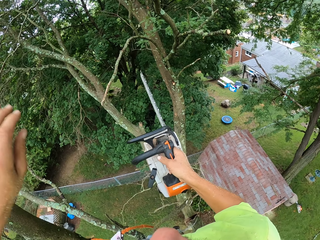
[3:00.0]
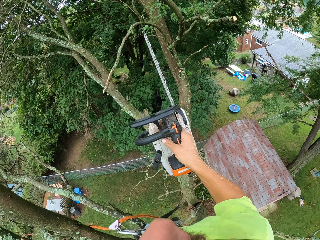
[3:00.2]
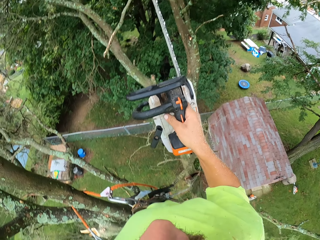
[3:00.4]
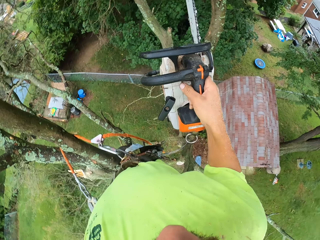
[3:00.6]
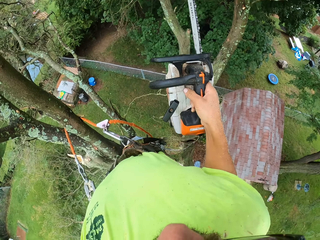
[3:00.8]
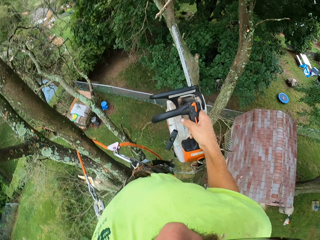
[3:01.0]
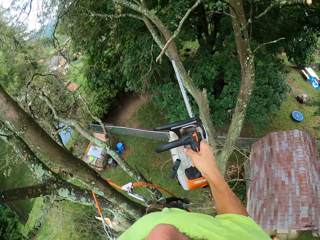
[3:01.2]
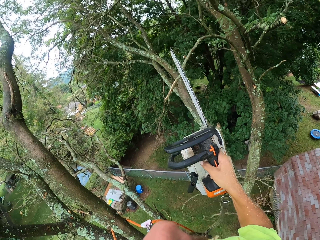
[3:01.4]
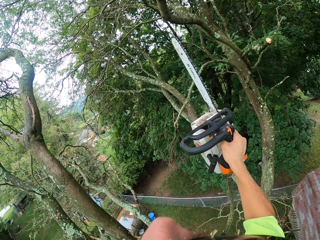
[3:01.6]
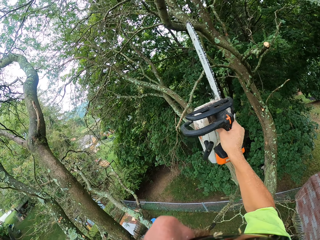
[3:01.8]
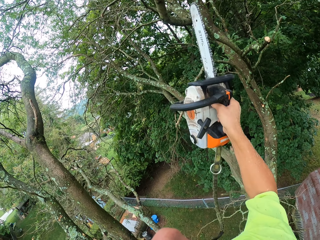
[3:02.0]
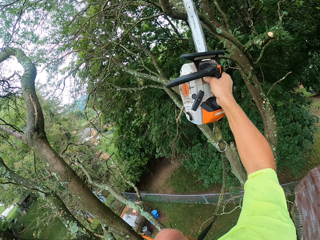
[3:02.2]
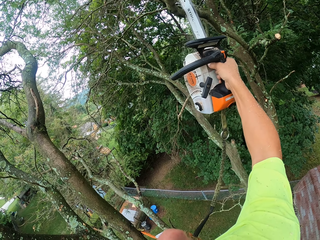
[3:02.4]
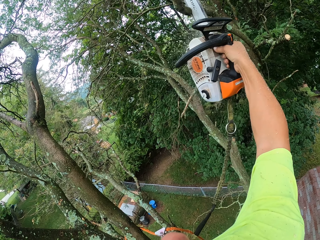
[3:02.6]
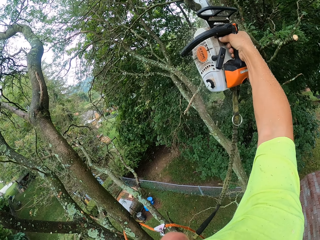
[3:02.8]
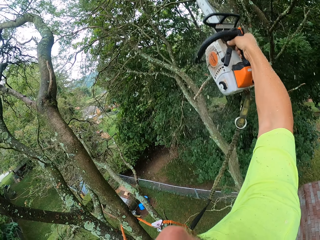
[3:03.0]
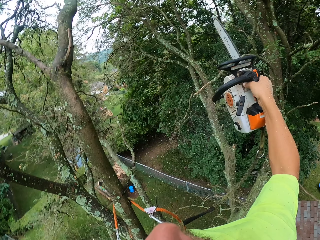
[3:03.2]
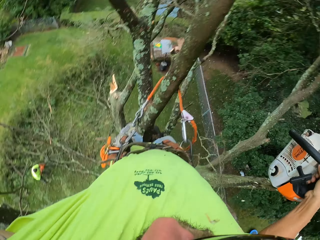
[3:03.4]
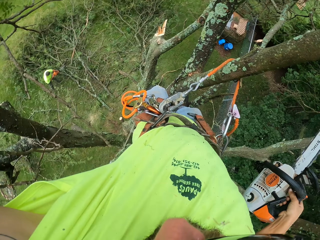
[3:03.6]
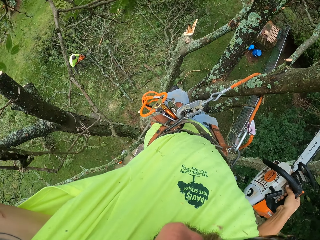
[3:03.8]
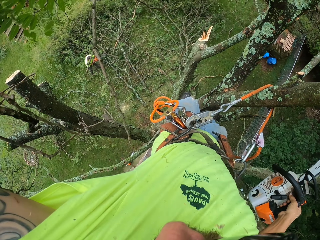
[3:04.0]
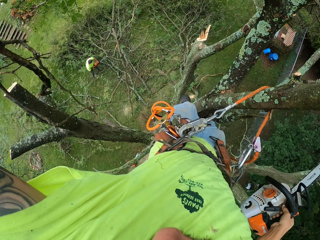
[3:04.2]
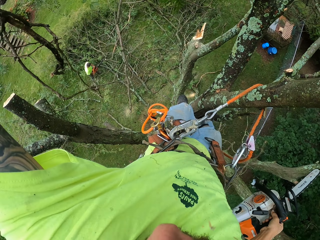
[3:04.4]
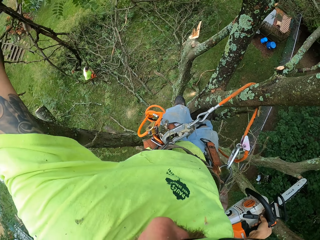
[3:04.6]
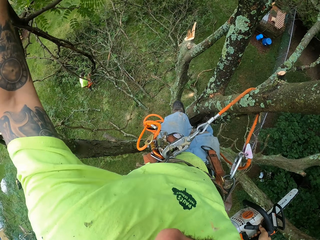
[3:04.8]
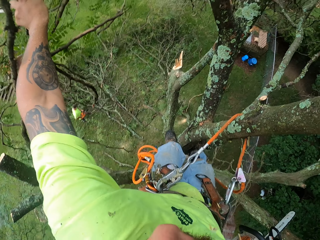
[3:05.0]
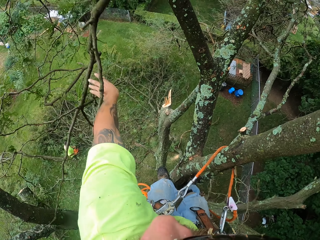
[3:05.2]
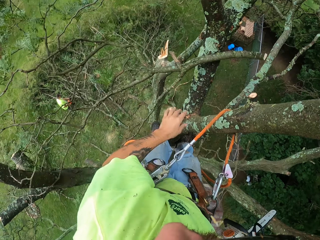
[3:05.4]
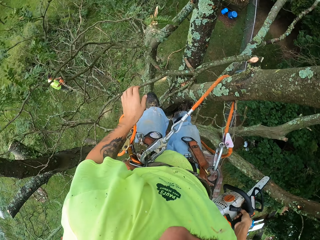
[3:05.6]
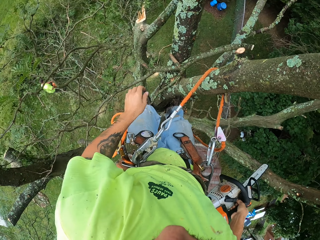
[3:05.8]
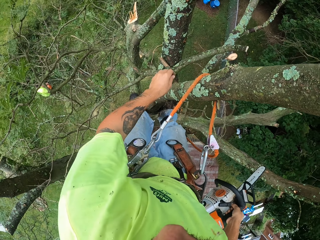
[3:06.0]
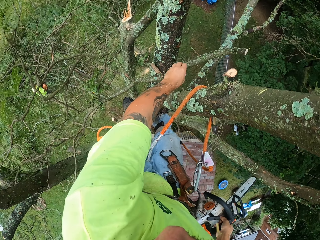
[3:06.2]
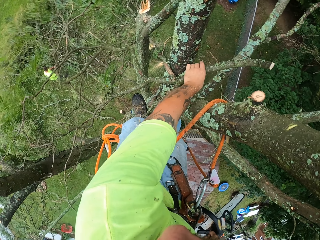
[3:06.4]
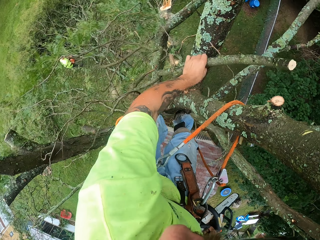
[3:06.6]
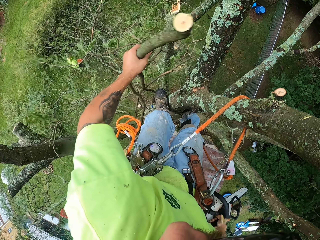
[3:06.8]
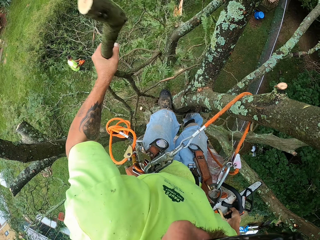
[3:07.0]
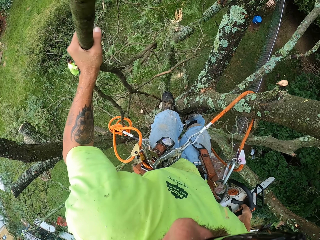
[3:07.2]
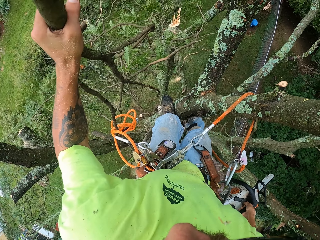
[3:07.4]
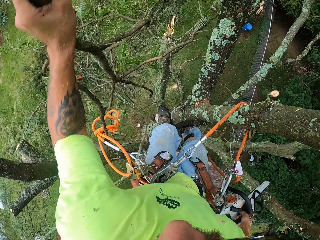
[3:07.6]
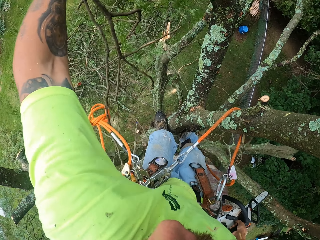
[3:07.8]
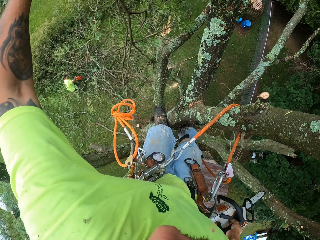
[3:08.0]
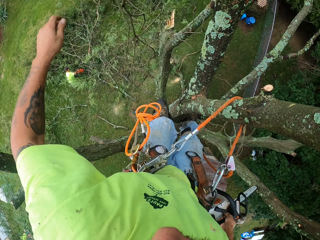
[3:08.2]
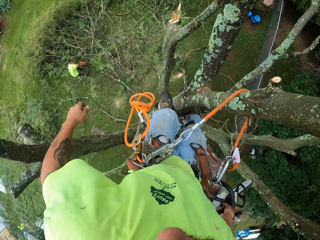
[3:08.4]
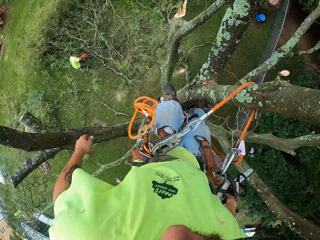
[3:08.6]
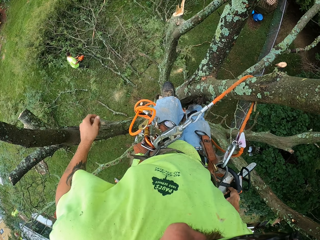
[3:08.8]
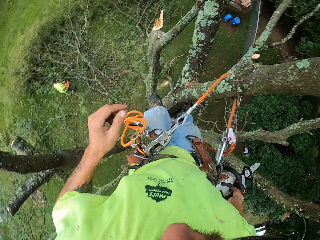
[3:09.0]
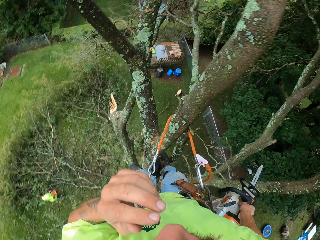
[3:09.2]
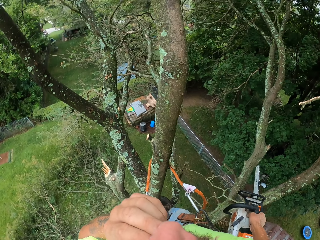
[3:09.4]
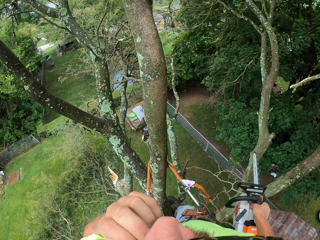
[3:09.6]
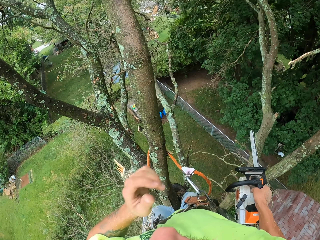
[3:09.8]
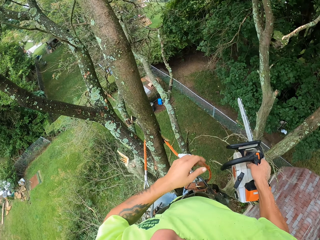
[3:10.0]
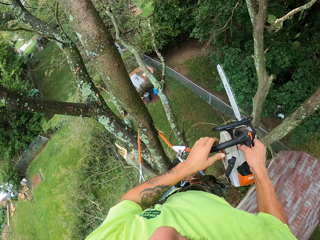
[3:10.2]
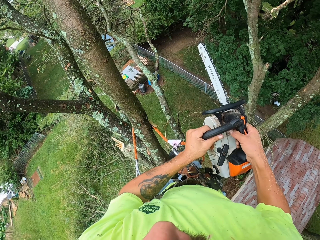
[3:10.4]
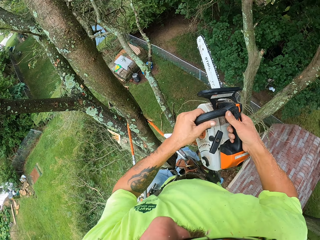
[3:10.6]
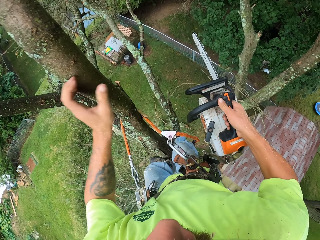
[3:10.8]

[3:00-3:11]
The camera wearer cuts off a branch from the tree with the chainsaw in his right hand. He holds the branch with his left hand. He drops the branch on the tree with his left hand. He picks up the branch from the tree with his left hand. He throws the branch on the ground with his left hand.

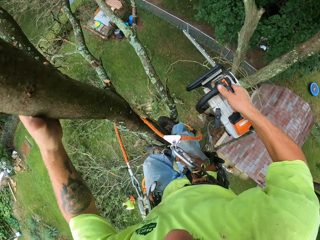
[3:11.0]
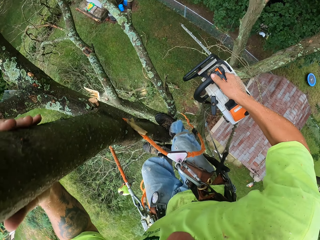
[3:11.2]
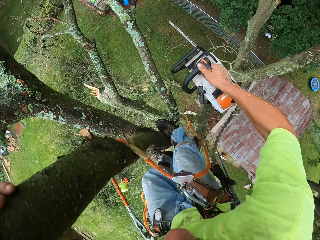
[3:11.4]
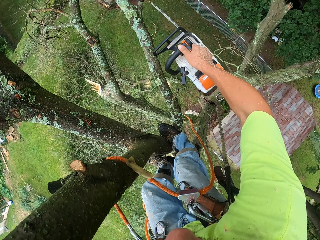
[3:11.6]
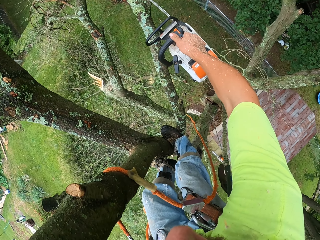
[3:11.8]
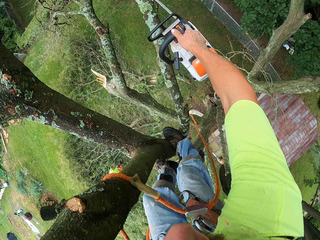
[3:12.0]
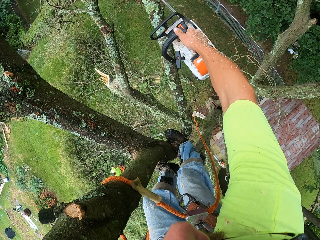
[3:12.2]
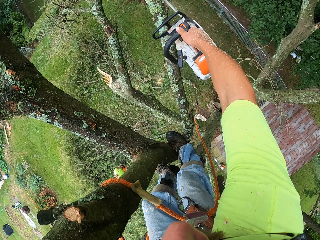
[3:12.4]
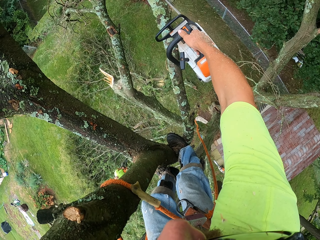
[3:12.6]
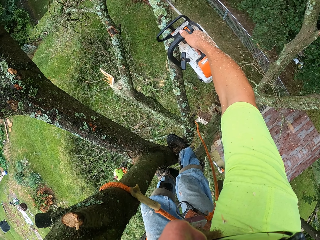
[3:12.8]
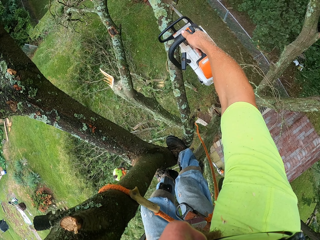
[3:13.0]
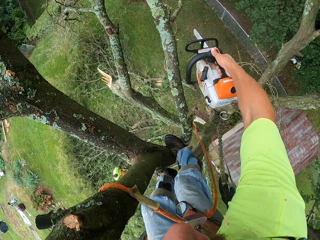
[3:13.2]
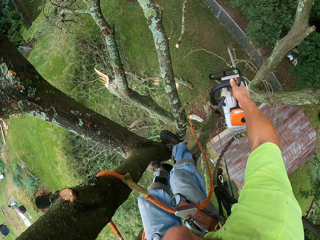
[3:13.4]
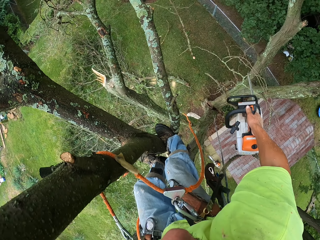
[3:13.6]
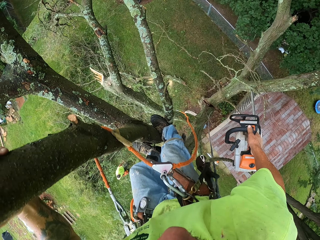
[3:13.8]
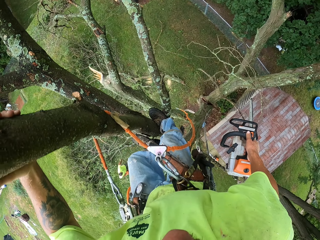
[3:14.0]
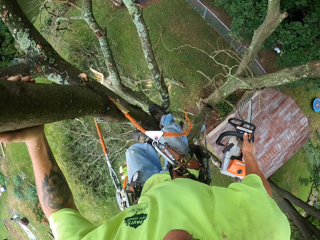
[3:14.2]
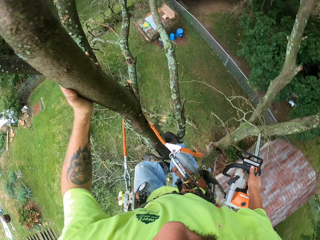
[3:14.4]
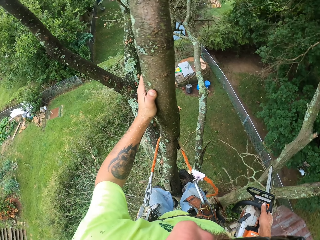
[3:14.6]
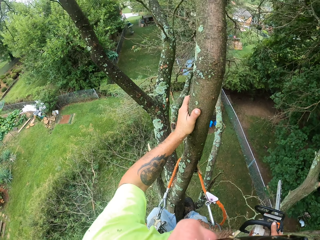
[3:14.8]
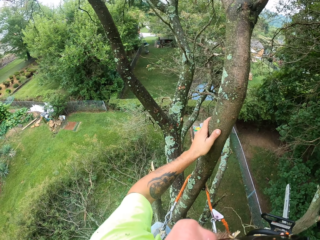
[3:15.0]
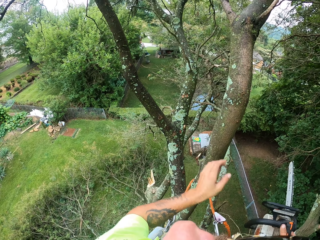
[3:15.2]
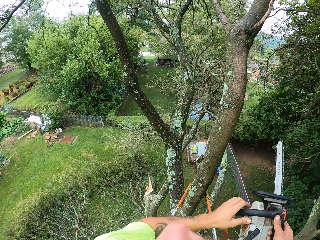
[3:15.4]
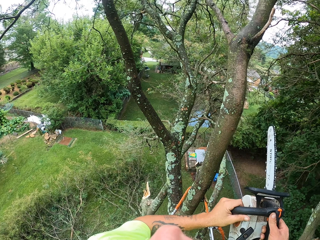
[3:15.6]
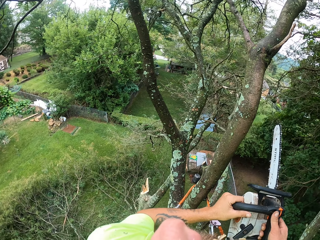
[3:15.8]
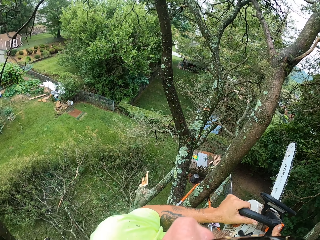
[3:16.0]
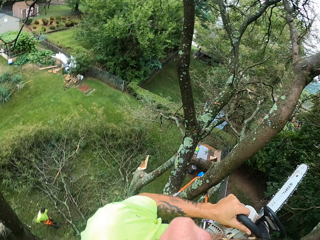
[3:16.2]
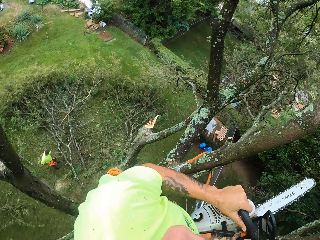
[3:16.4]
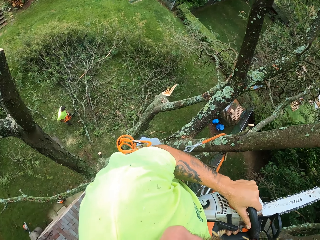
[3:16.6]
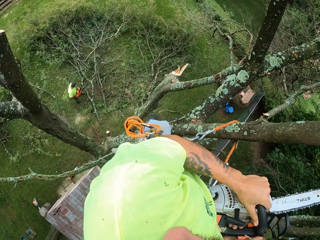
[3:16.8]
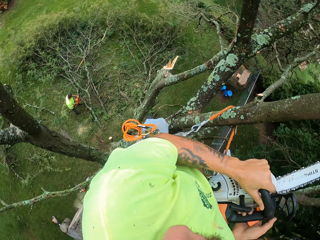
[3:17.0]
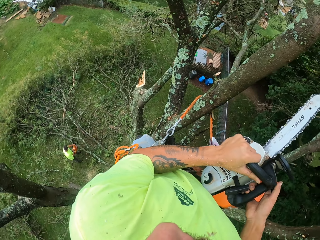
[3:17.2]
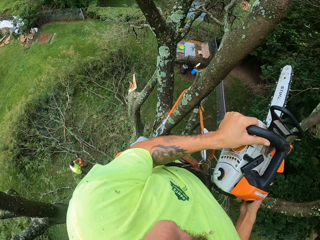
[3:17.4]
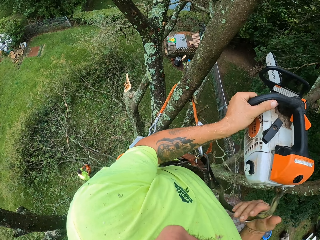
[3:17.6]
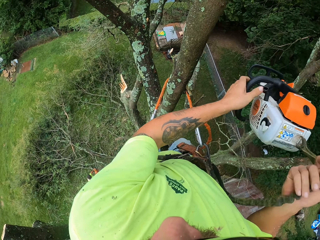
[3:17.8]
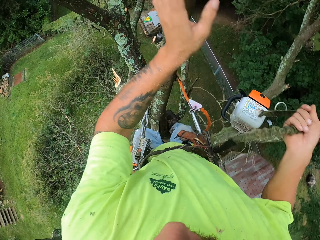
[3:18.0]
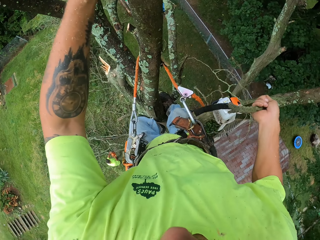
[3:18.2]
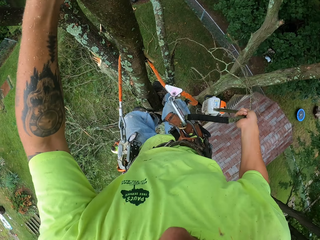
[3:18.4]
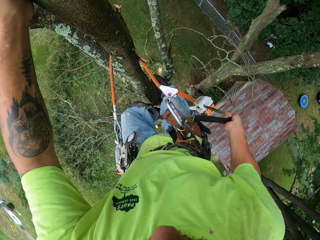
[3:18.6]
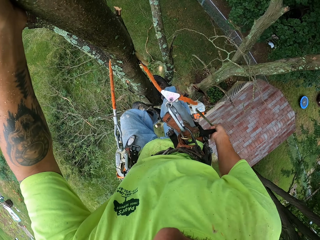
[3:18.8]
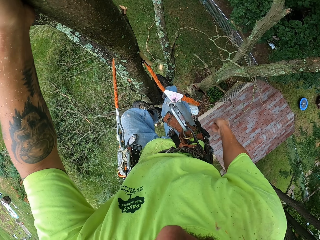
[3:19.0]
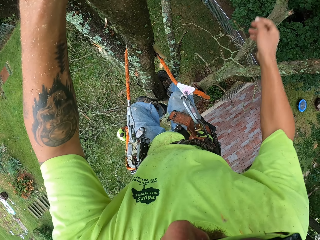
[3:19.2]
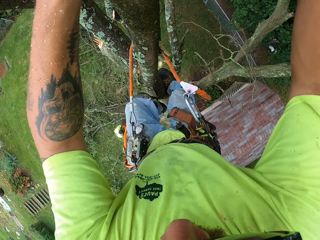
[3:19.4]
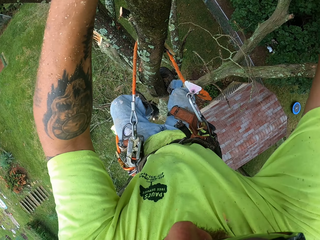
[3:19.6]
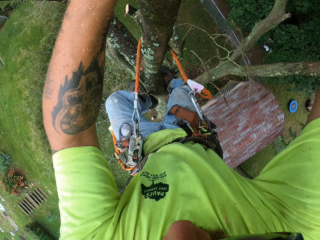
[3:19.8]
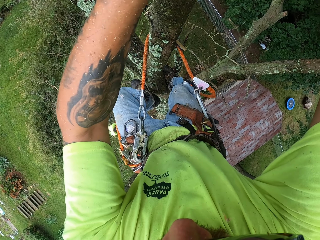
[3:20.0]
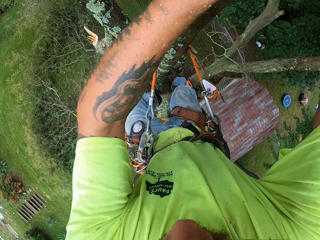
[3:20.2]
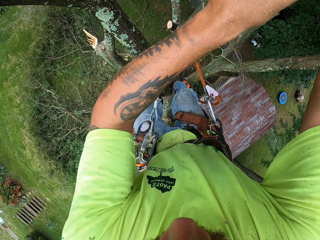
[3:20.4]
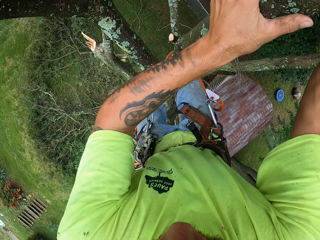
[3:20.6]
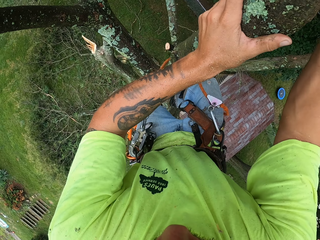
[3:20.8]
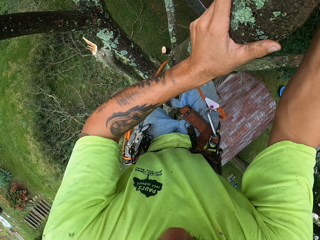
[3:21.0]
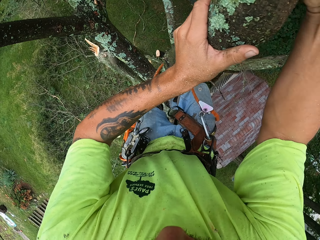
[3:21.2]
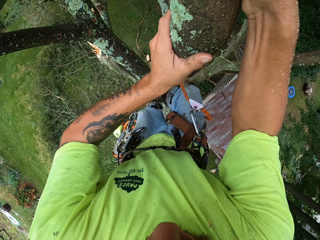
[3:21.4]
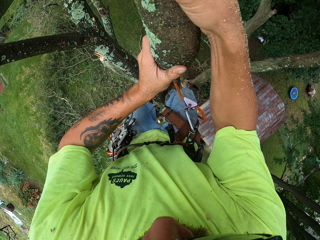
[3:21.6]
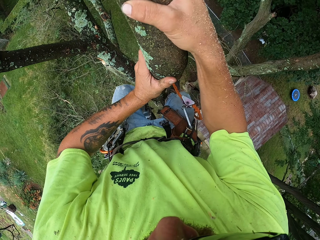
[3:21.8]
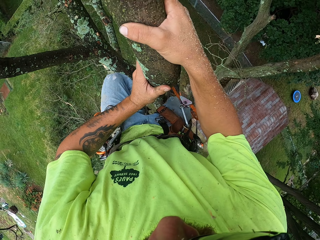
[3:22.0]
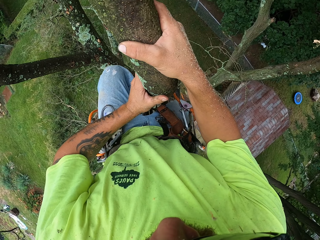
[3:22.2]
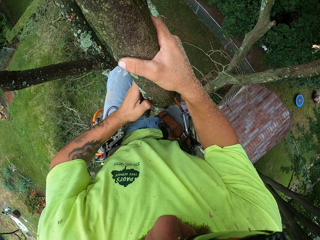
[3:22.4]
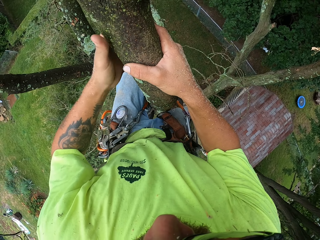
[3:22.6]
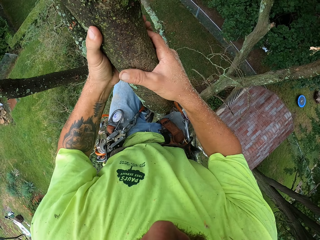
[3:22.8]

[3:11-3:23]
The camera wearer cuts off a branch from the tree with the chainsaw in his right hand. He holds the chainsaw with both hands. He turns off the chainsaw with his right hand. He lets go of the rope in his right hand. He throws the chainsaw down. He climbs the tree with his hands and legs.
